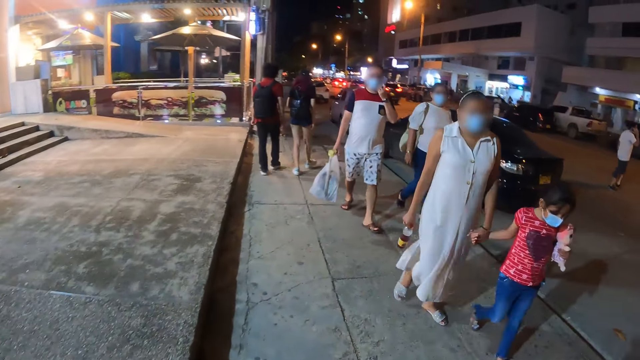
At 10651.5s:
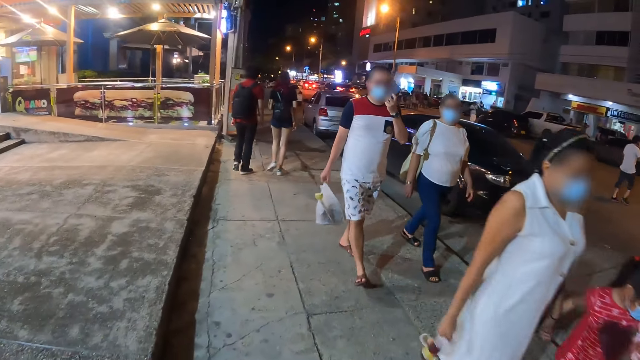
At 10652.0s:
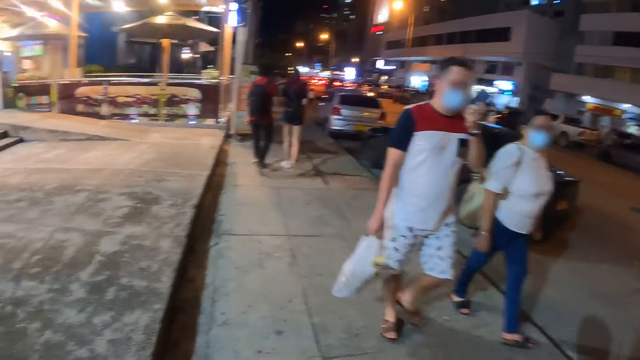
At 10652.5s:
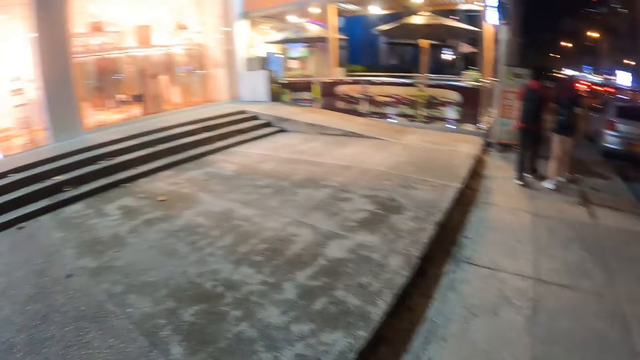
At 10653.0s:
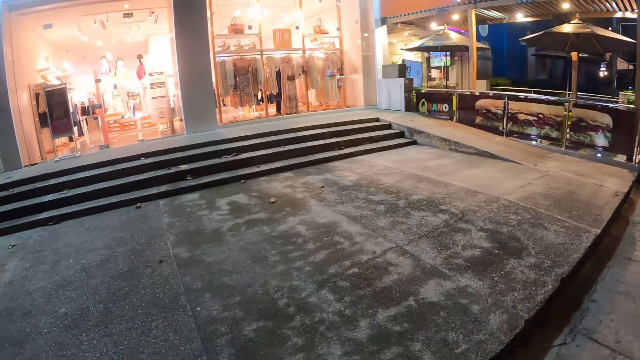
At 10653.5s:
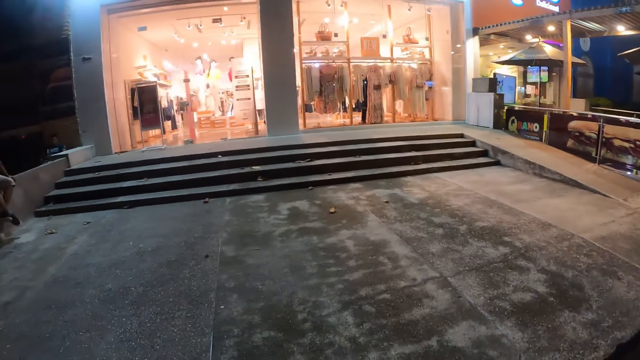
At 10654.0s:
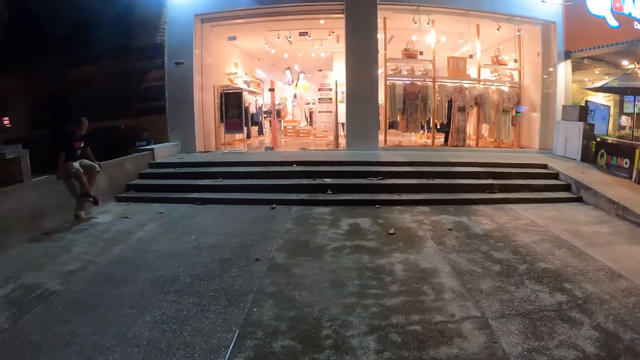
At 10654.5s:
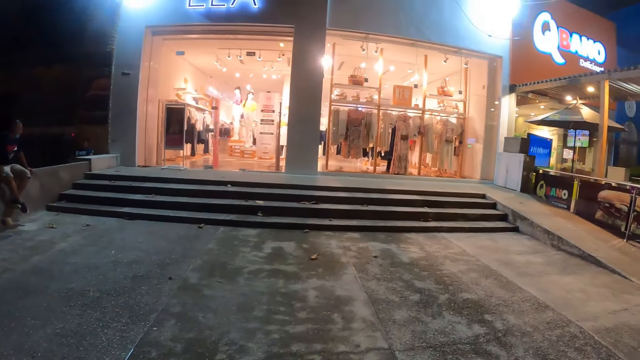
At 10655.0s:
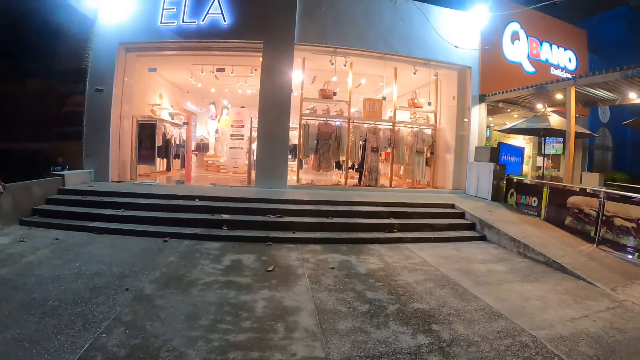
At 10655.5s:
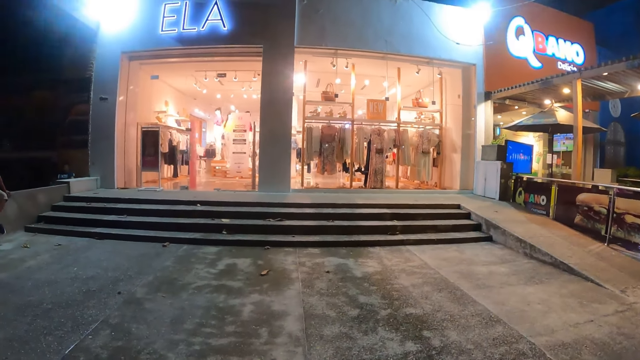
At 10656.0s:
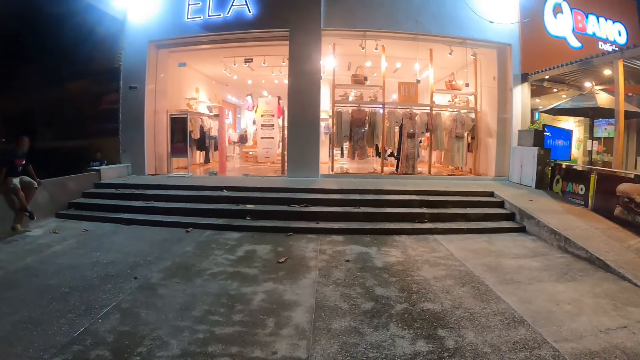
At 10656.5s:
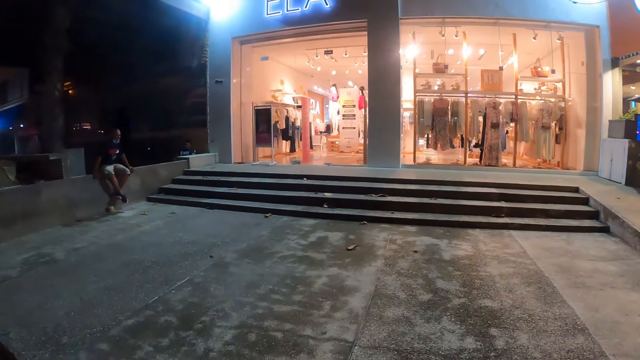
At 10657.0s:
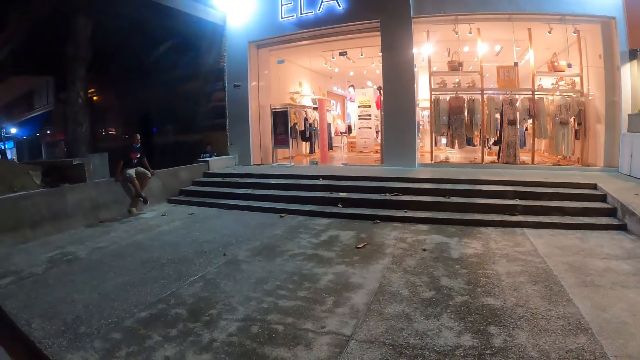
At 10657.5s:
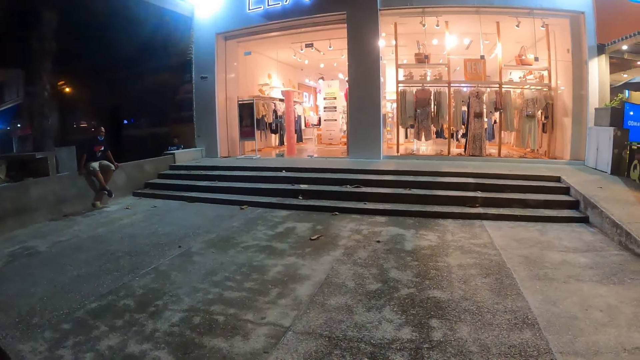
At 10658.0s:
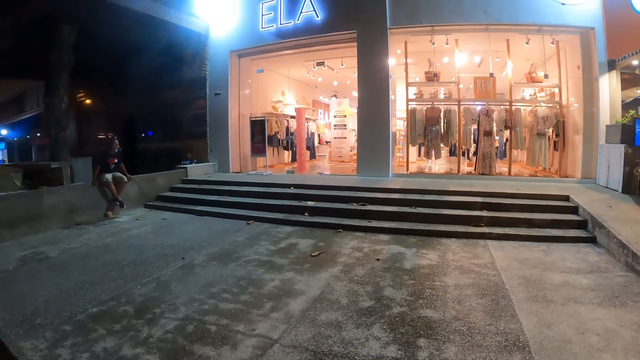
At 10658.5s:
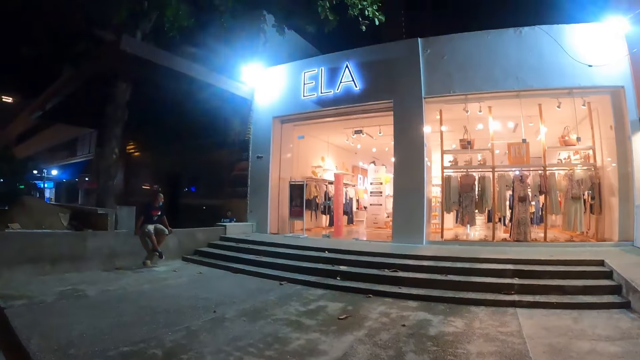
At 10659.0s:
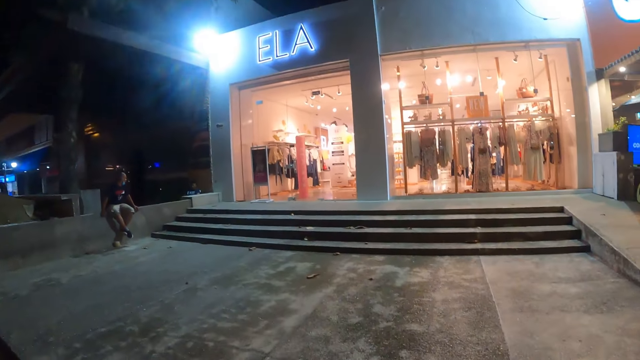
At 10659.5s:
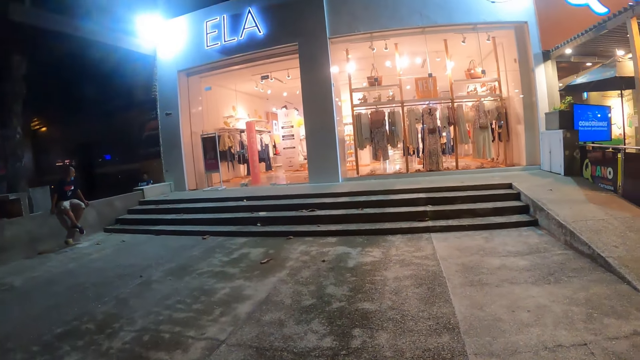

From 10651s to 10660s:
The camera wearer stares at the shop.

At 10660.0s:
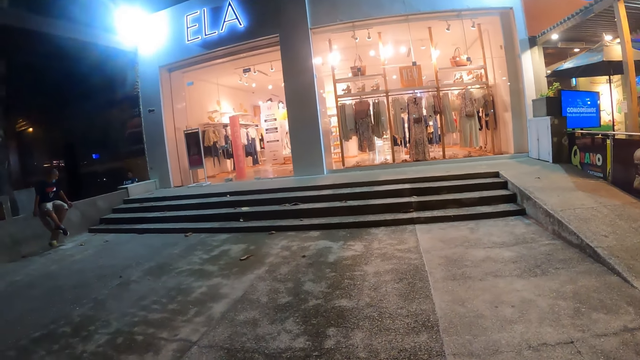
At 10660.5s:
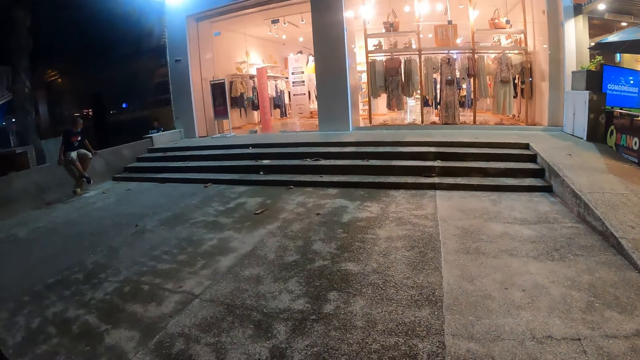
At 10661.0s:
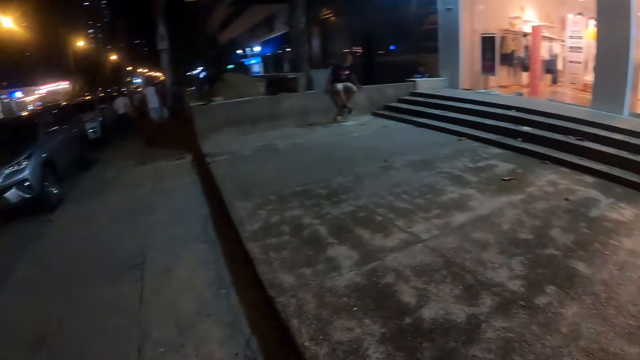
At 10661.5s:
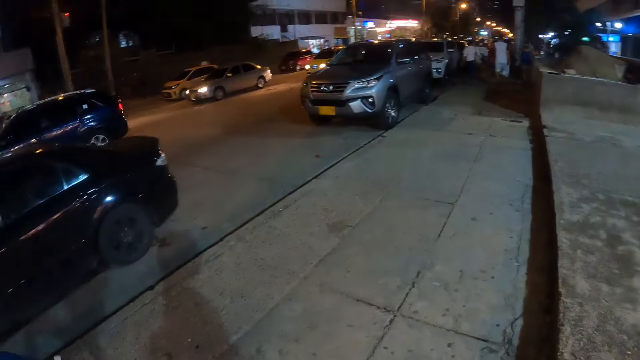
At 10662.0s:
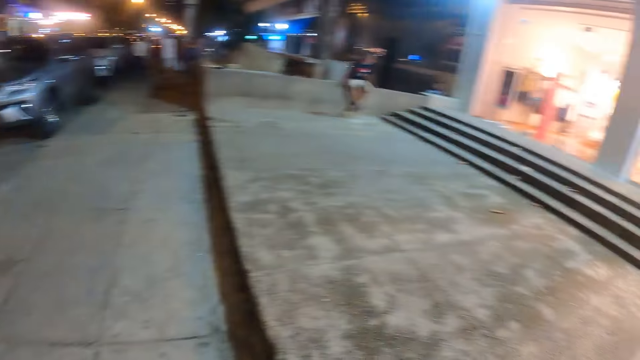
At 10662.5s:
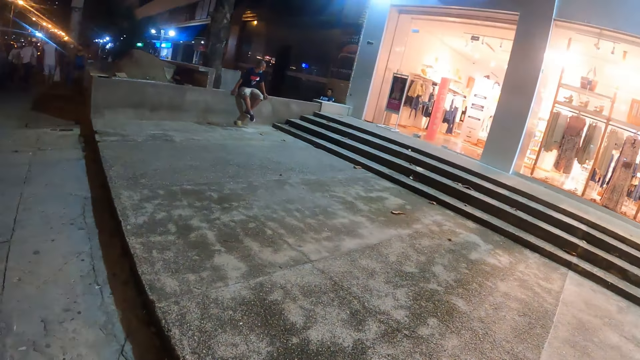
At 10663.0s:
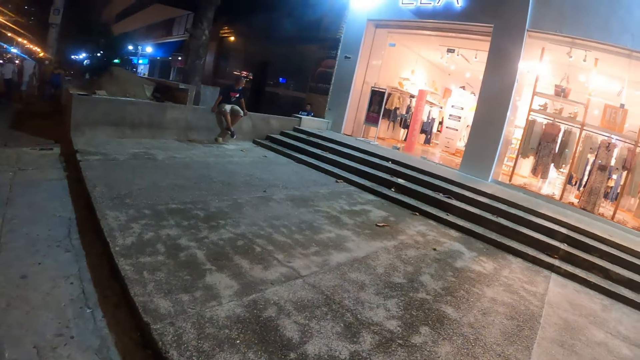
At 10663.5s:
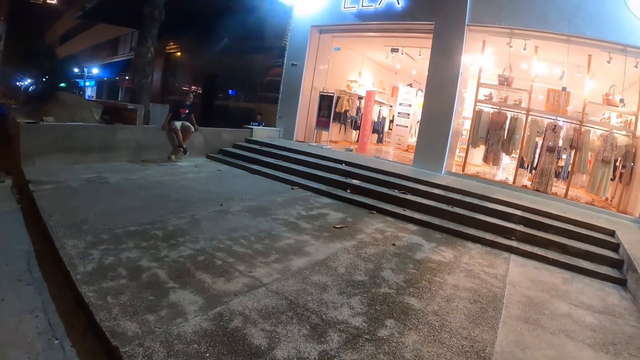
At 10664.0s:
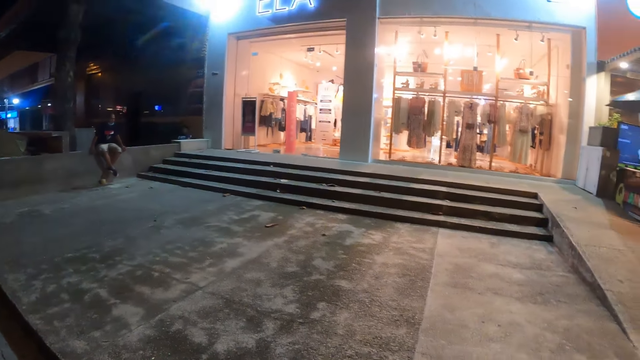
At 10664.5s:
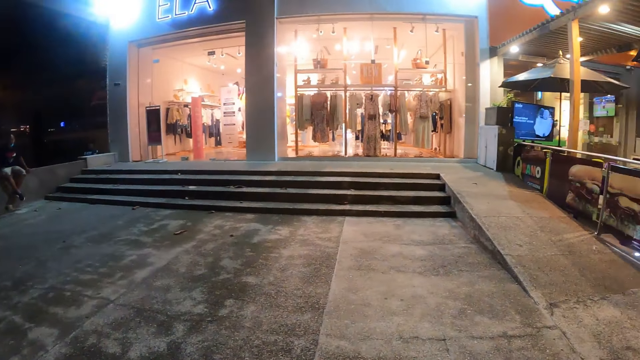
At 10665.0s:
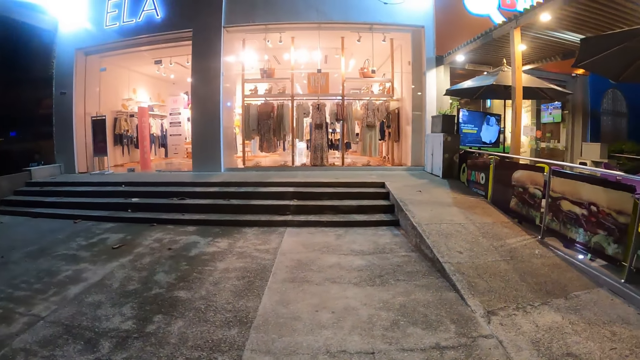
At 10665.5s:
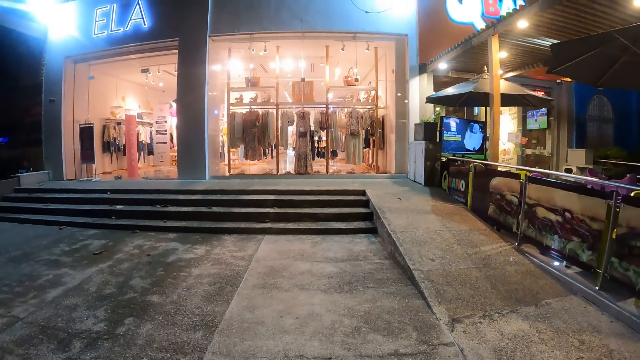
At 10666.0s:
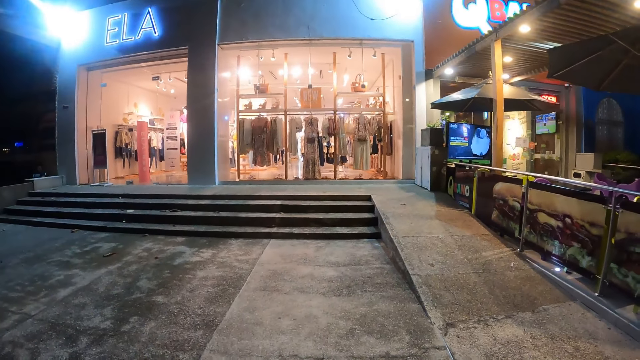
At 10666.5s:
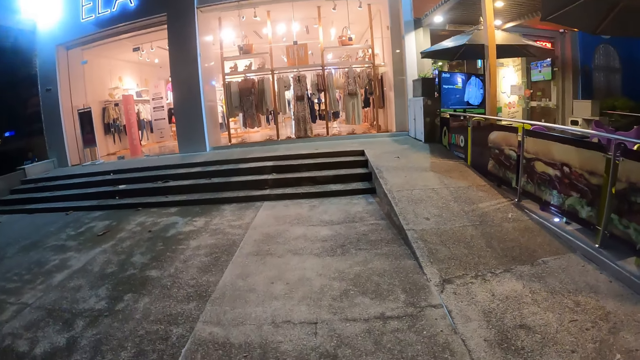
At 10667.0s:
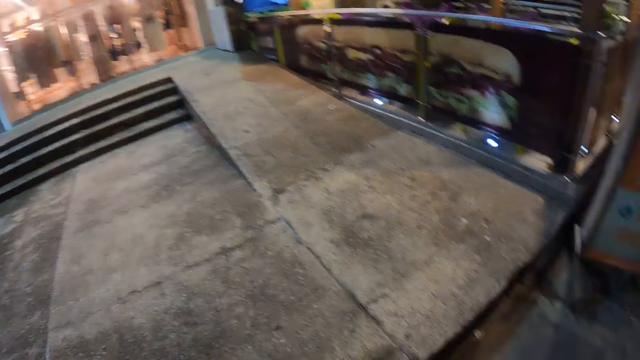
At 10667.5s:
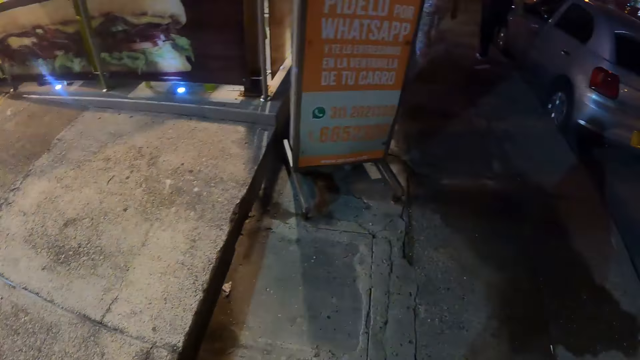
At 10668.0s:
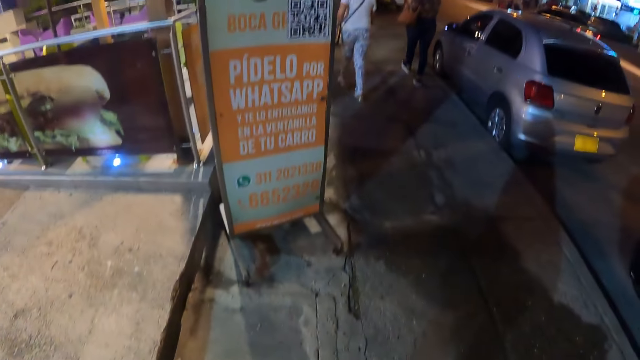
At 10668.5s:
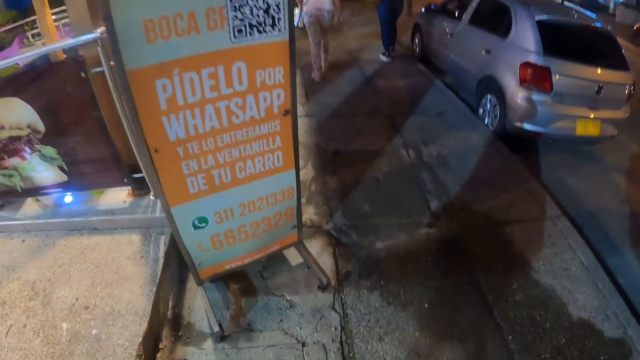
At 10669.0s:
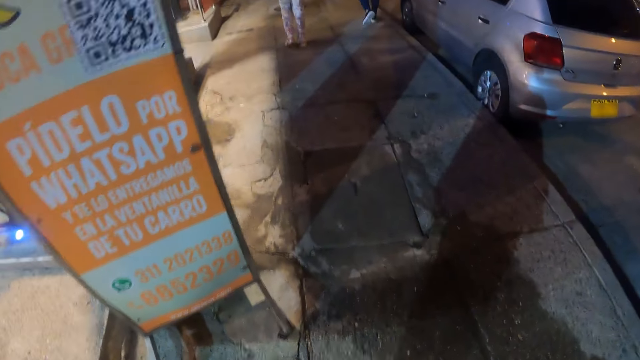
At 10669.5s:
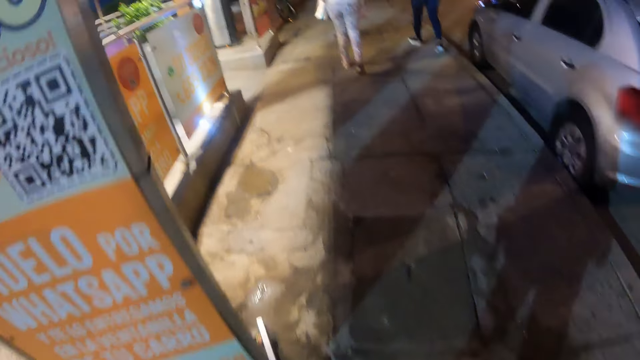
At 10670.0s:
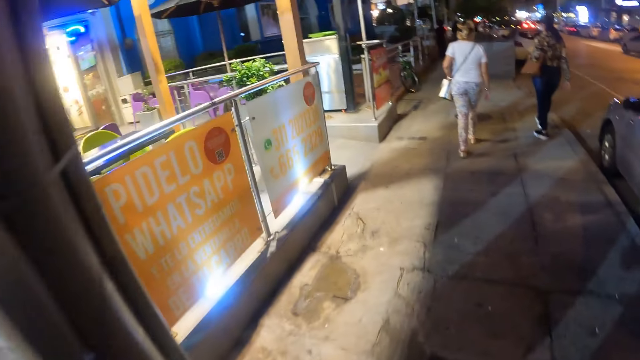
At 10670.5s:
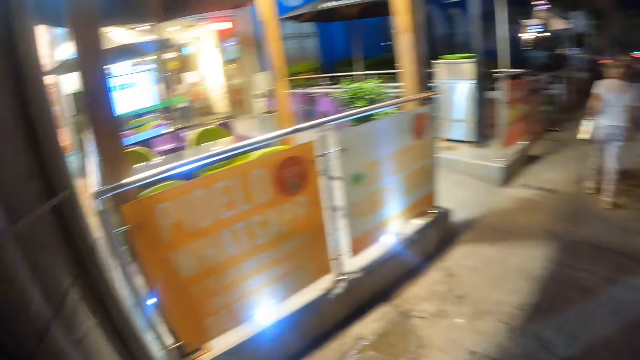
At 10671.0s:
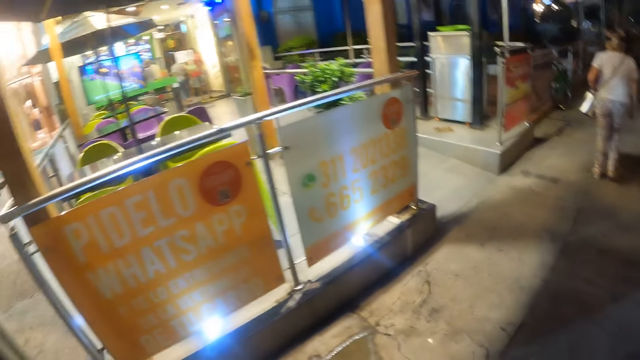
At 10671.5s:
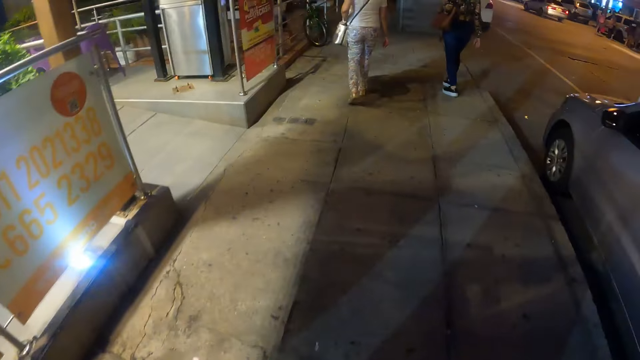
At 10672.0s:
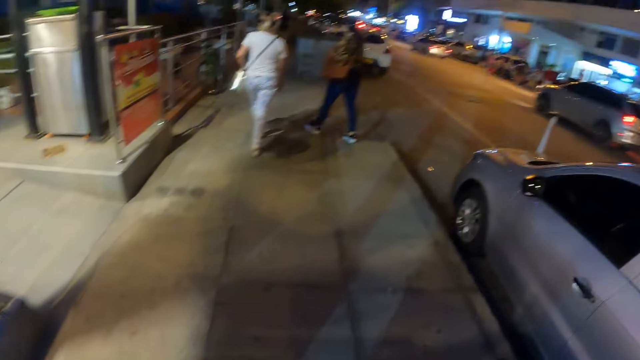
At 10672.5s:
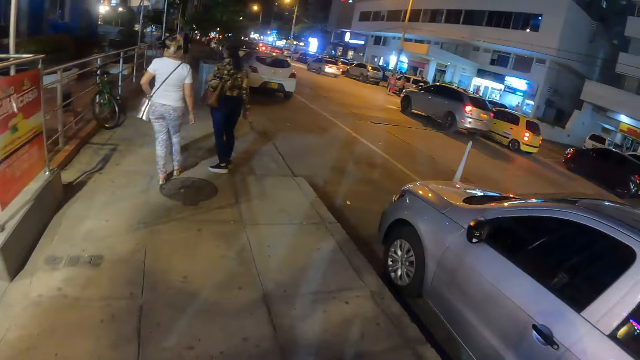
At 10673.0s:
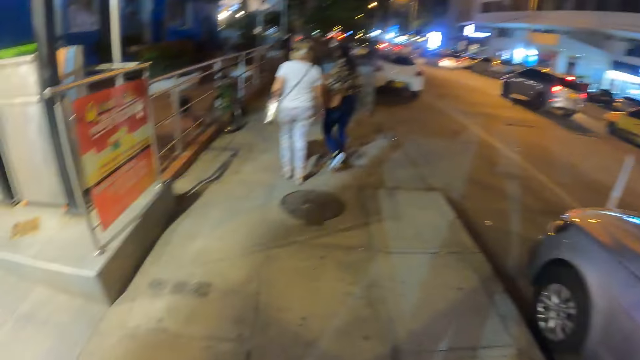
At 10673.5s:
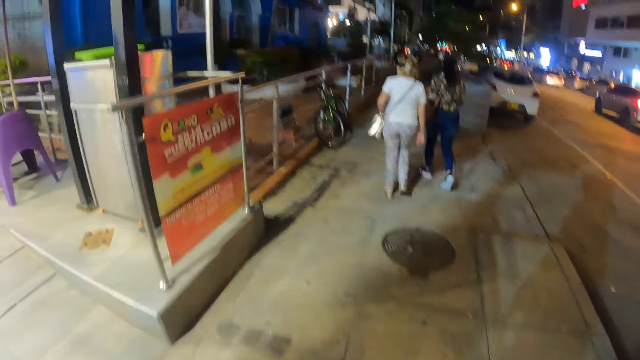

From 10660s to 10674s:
The camera wearer stares at the vehicles. They stare at the shop. They walk in the street.
